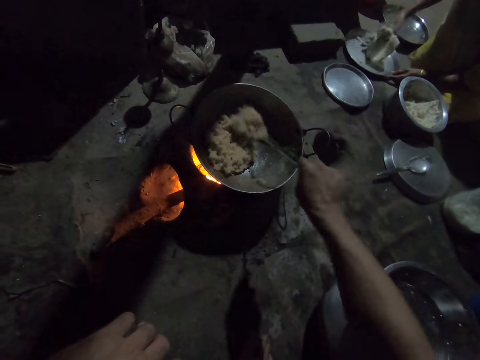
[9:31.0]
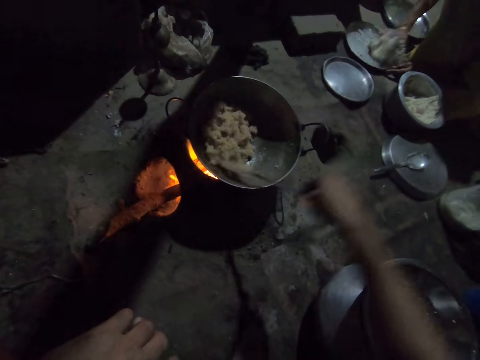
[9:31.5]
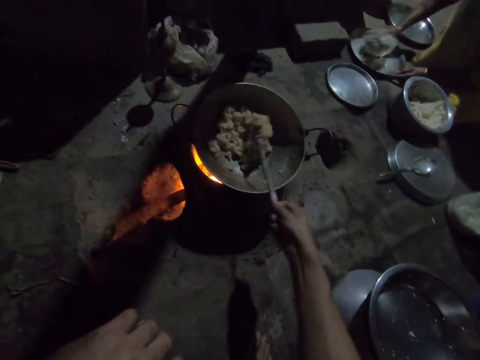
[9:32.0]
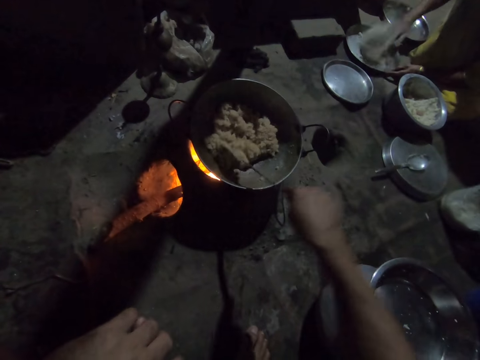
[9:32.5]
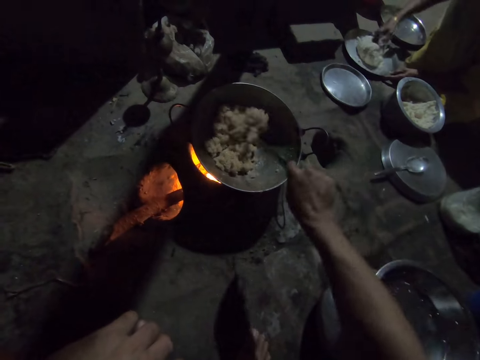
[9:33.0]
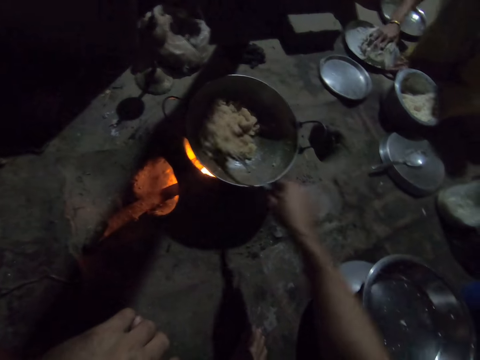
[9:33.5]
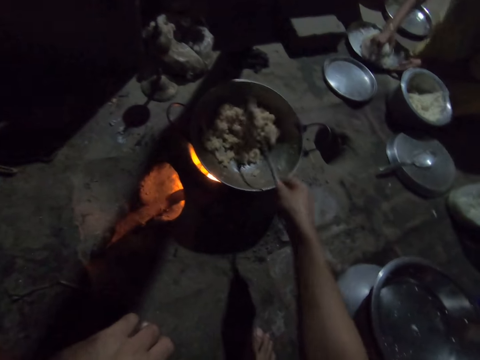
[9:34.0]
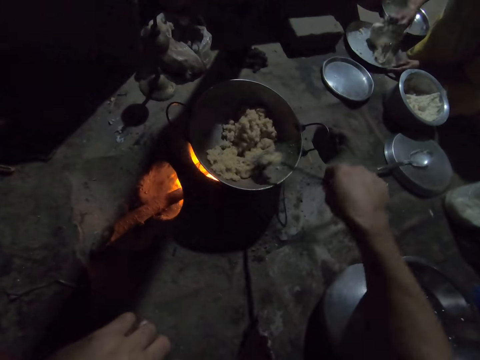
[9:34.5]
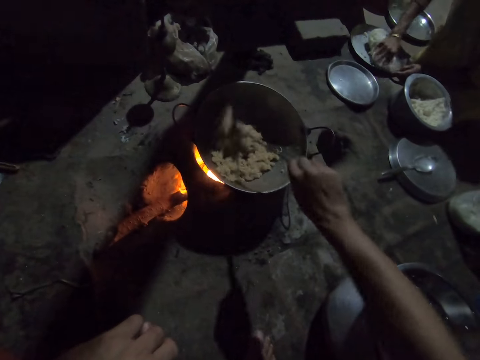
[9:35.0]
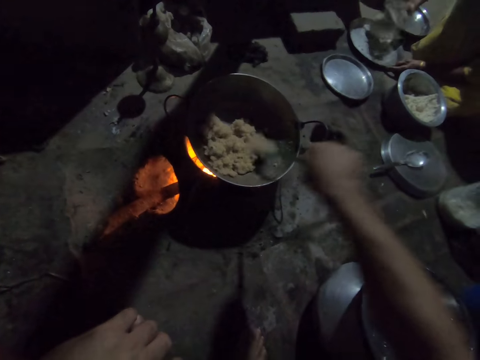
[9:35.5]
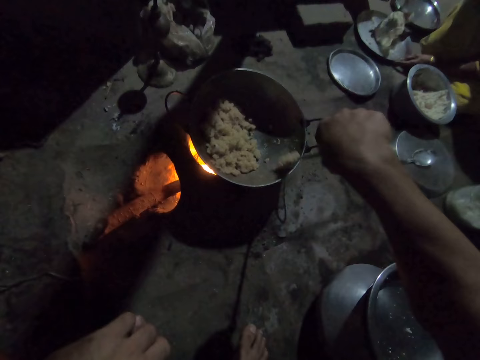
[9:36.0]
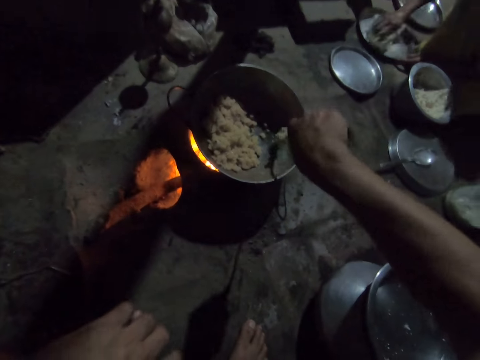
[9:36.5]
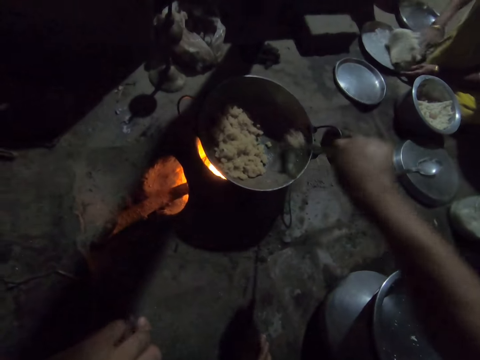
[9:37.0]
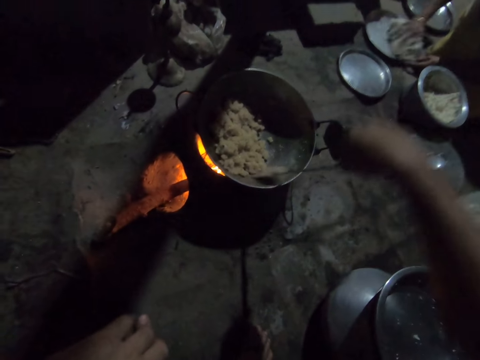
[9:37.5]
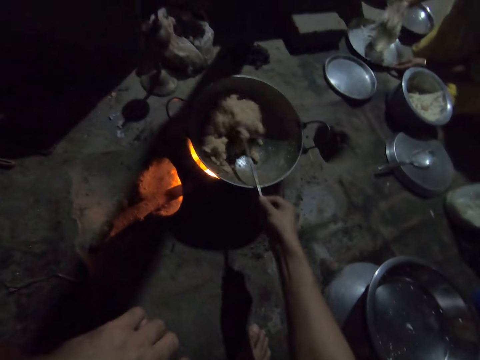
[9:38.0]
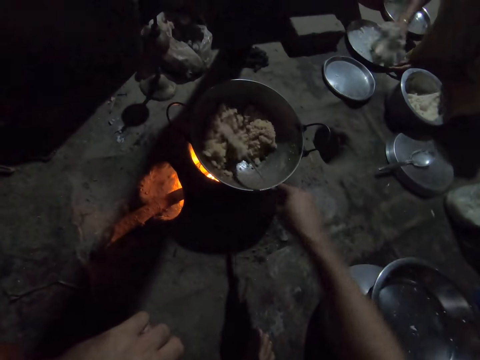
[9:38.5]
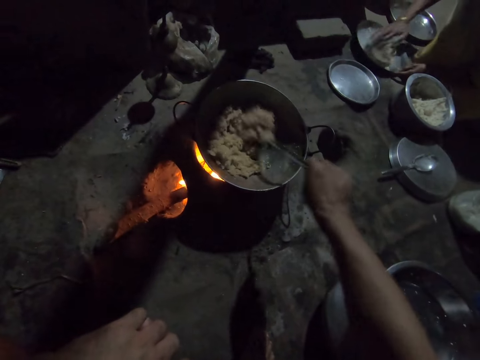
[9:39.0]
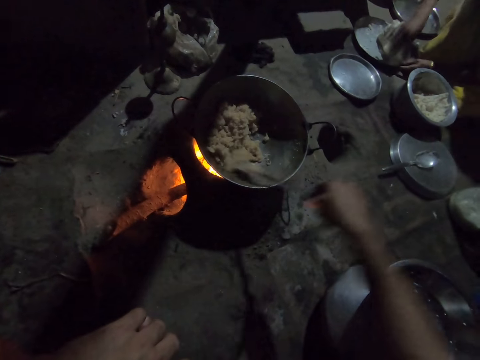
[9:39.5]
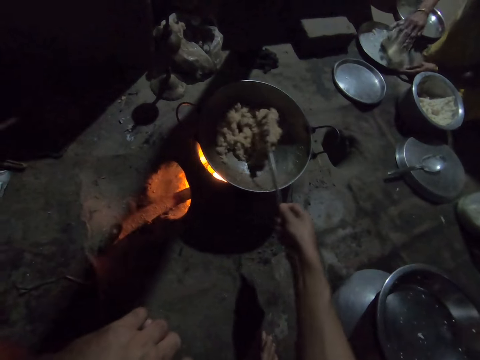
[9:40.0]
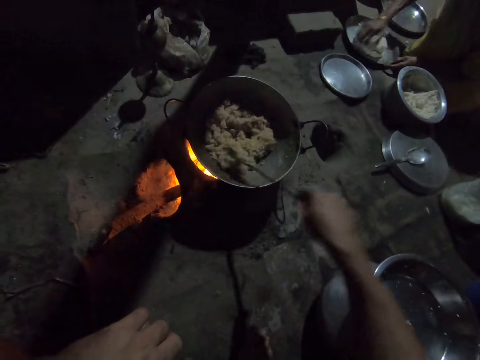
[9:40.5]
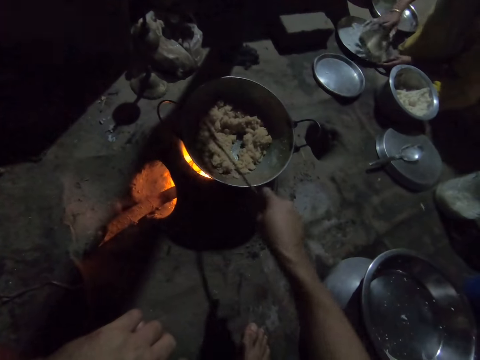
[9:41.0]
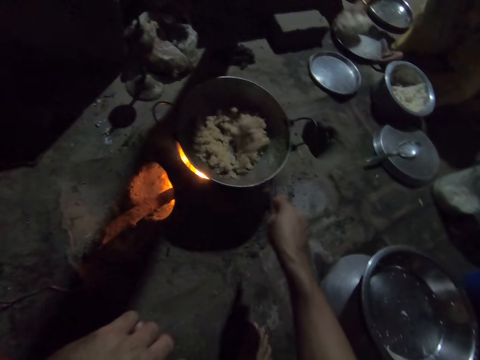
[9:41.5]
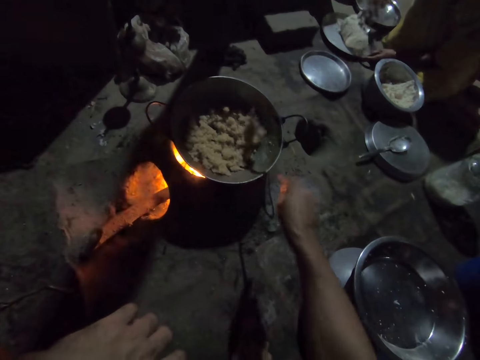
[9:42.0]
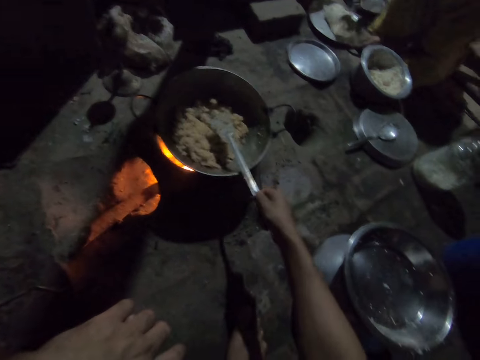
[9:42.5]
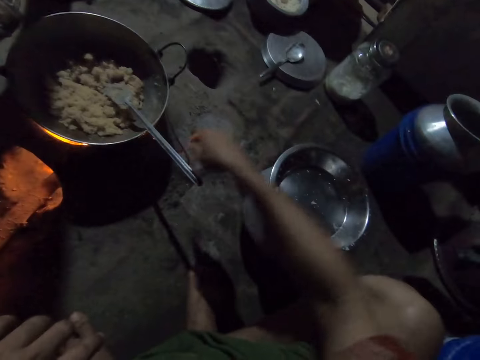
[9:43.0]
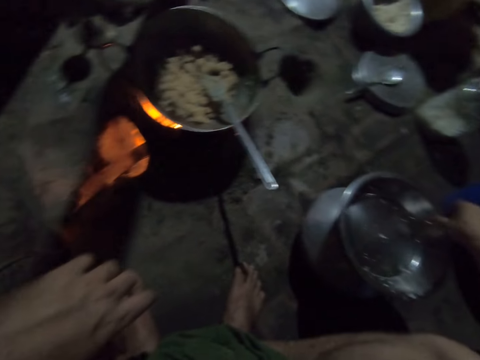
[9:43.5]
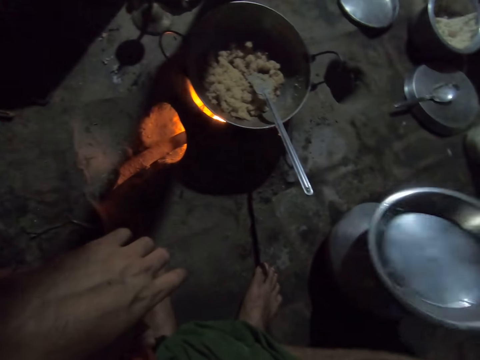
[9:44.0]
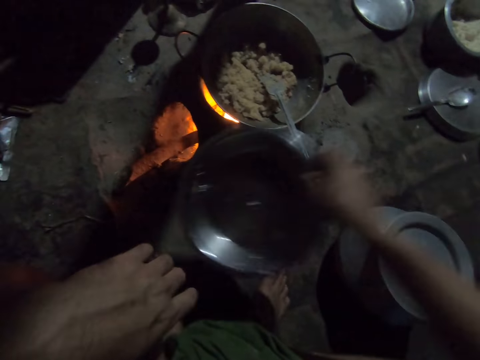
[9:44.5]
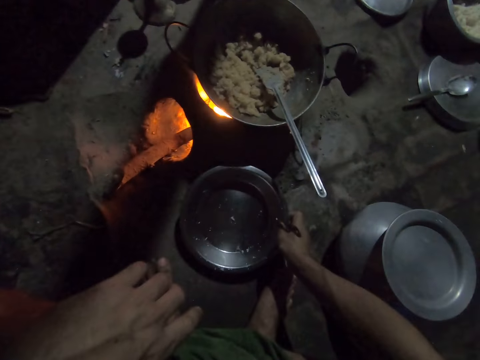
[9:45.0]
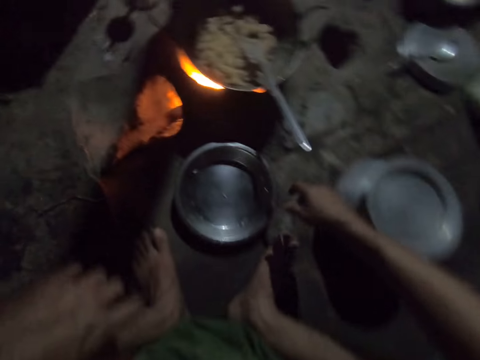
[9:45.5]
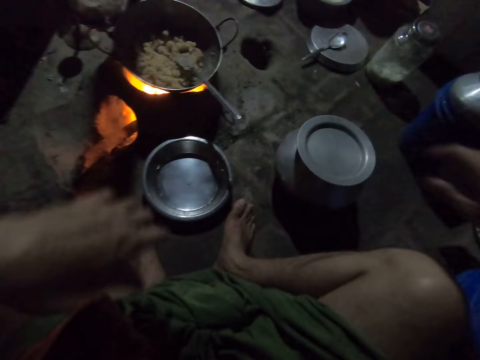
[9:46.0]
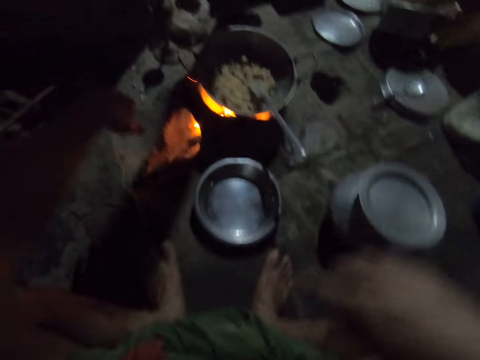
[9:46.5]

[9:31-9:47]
The camera wearer lets go of the spoon. They pick up a metal plate. They hold the plate. They put the metal plate on the floor.

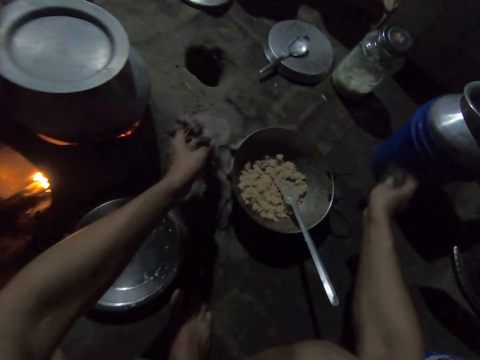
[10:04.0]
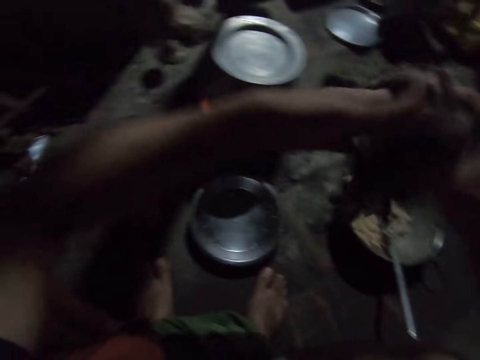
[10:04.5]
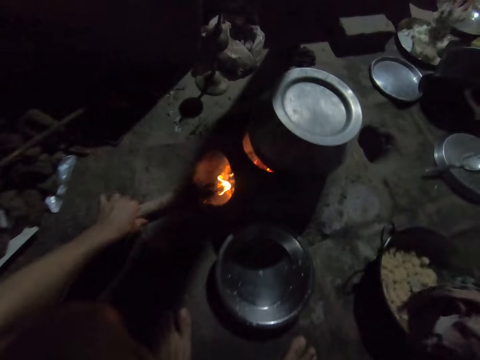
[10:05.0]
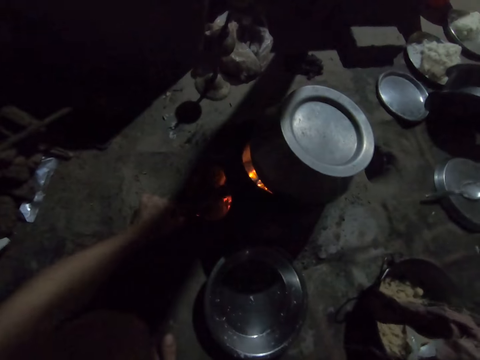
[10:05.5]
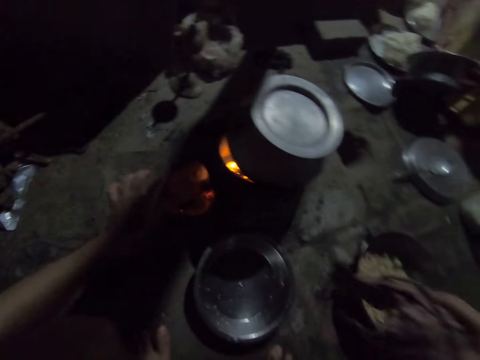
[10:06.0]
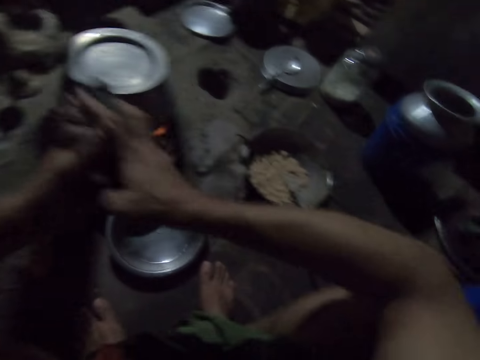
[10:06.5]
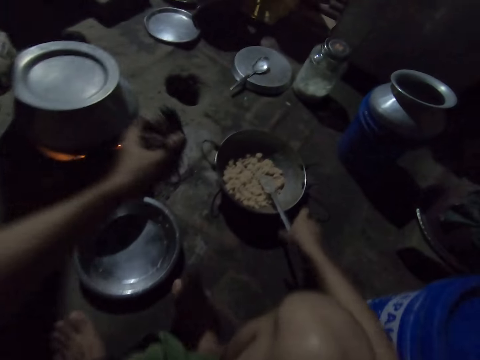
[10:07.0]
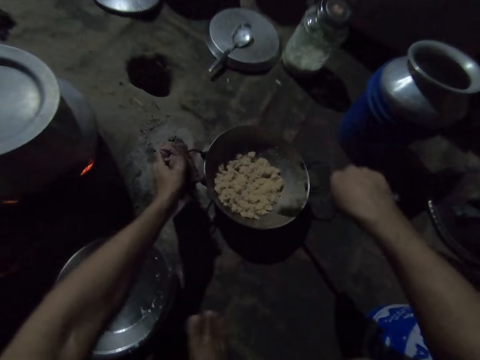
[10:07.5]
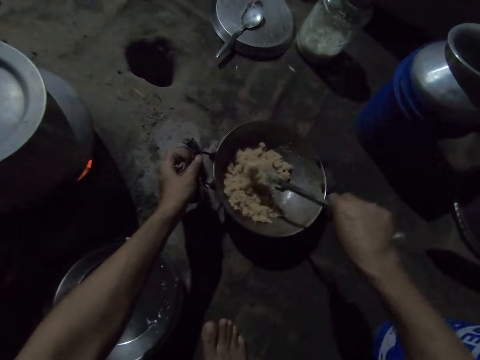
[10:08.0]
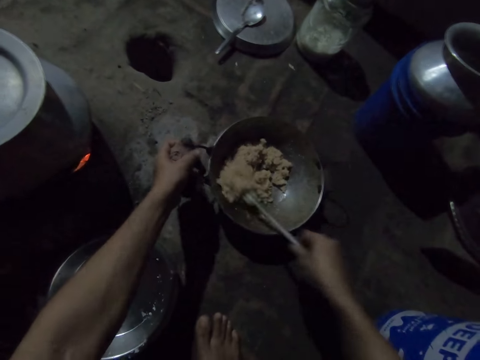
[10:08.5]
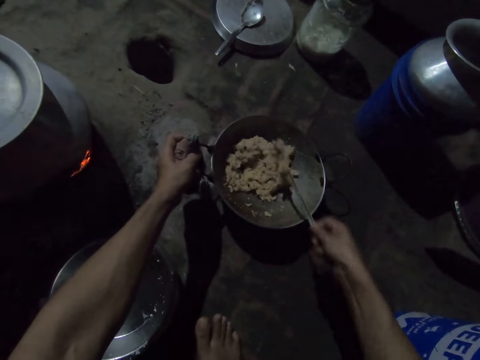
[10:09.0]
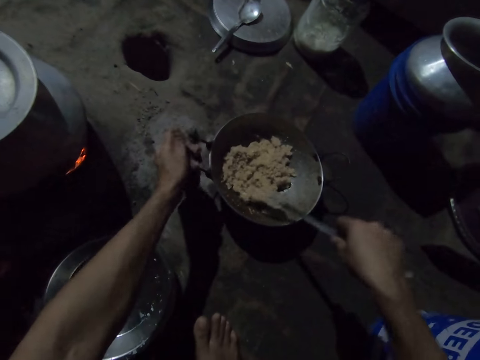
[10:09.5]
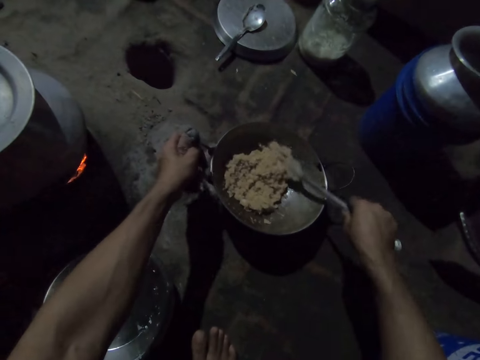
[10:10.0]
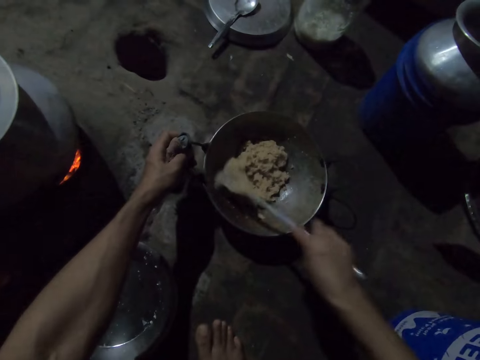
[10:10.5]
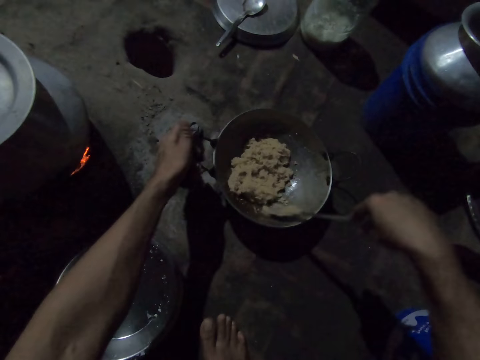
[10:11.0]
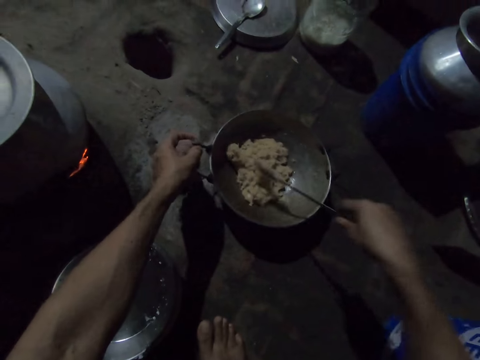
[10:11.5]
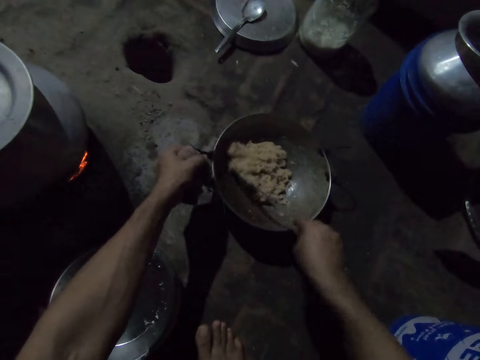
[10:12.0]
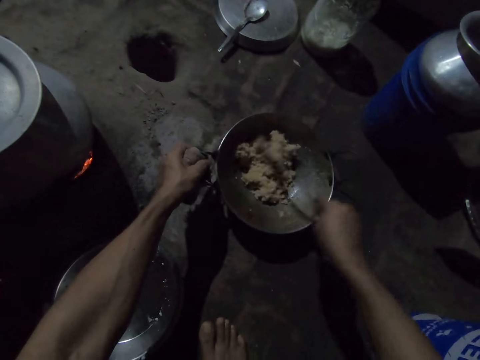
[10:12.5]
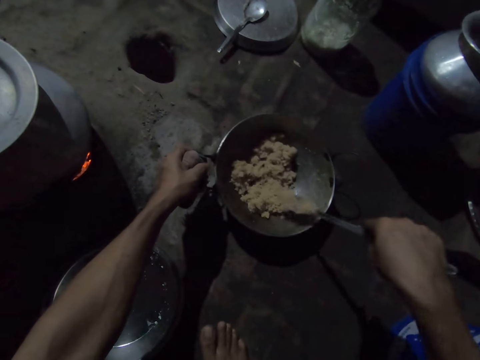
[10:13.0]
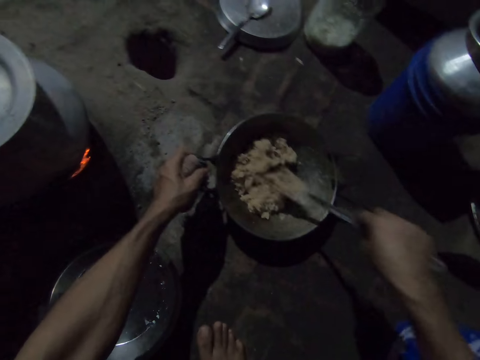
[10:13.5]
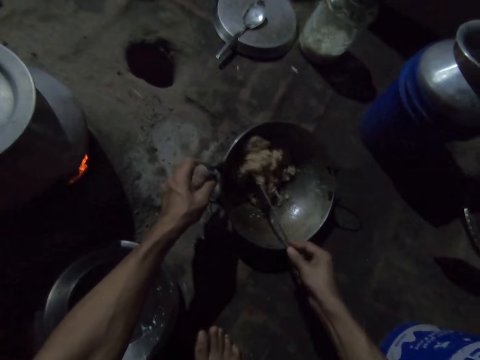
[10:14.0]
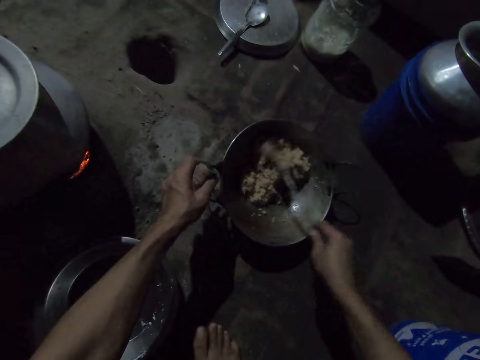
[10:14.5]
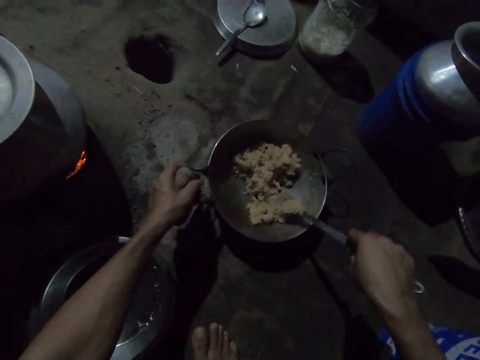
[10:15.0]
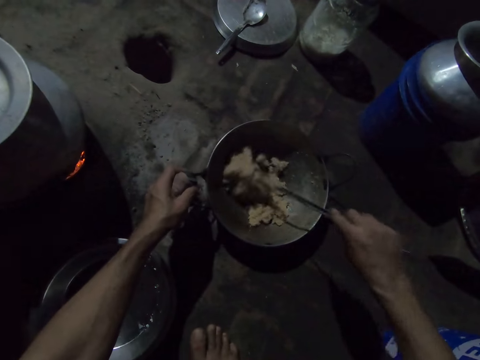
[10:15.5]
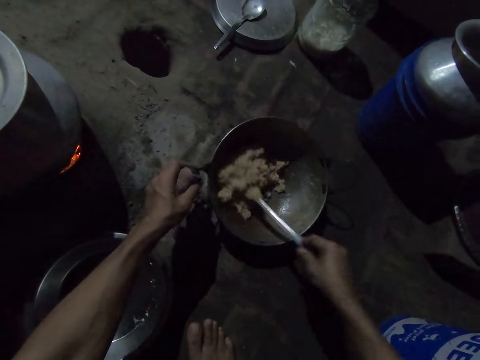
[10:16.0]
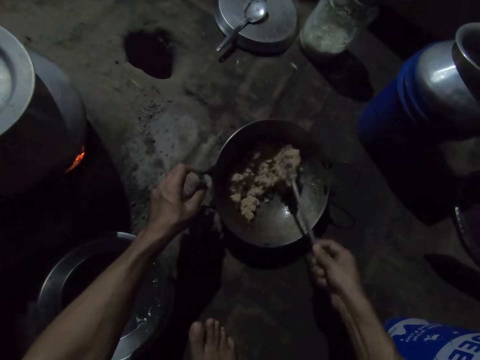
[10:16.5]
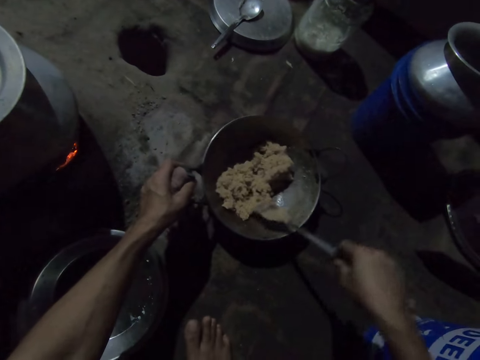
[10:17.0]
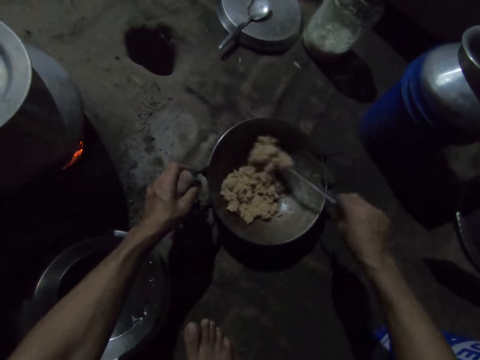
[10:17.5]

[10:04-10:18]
The camera wearer puts the pan on the floor. She passes the rag from her left hand to her right hand. She pushes the firewood in the fire. She adjusts the stick in the stove on the ground with her left hand. She passes the rags from her right hand to her left hand. She picks up the solid turner in the pot on the ground with her right hand. She stirs the dough in the pot on the ground with the solid turner in her right hand. She holds the pot on the ground with the rags in her left hand. She touches the pan.
